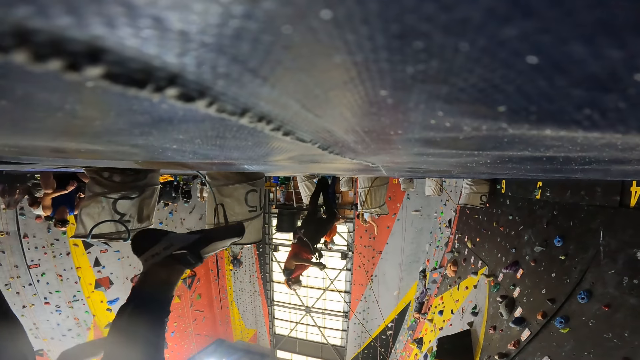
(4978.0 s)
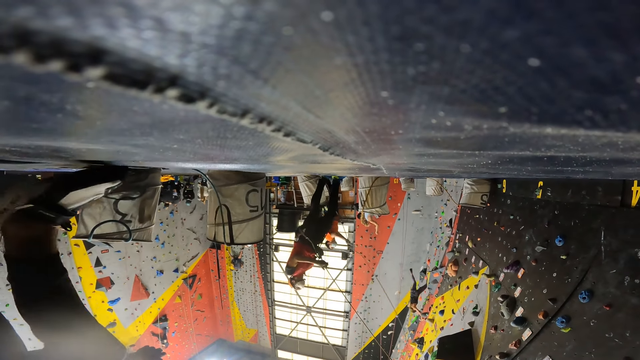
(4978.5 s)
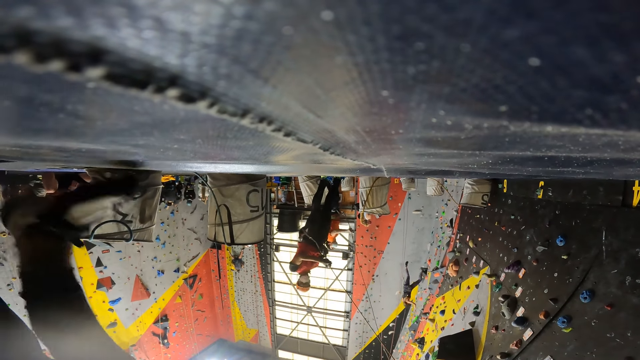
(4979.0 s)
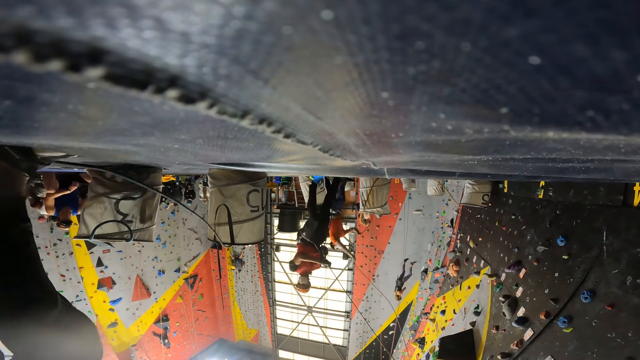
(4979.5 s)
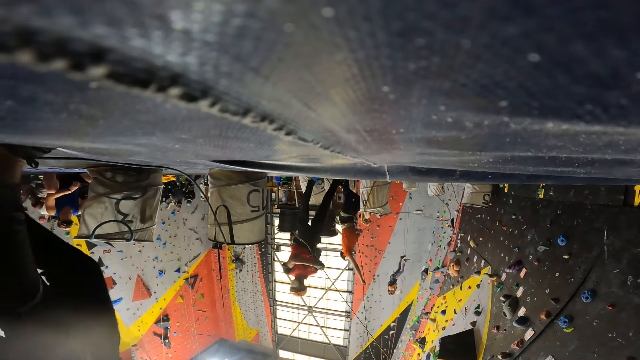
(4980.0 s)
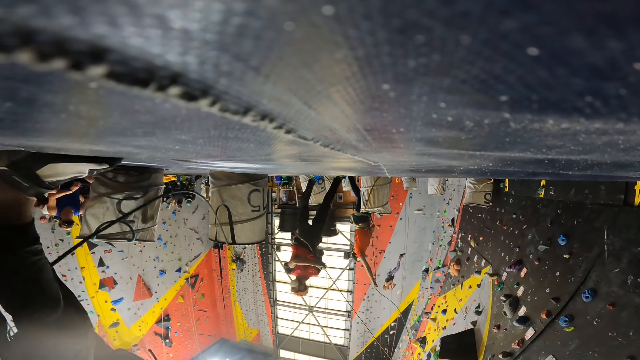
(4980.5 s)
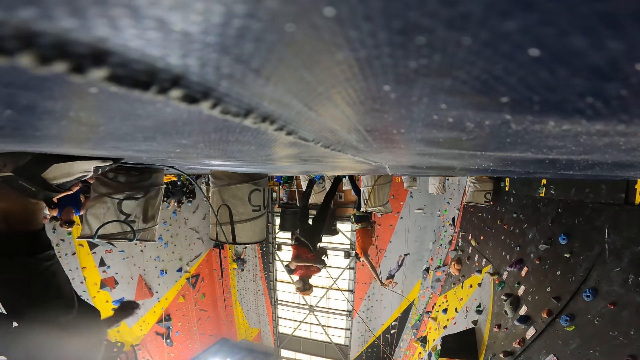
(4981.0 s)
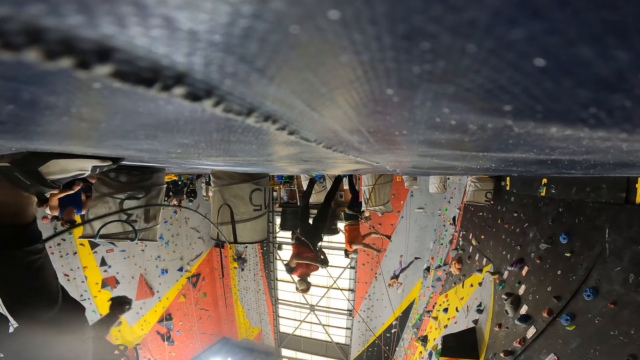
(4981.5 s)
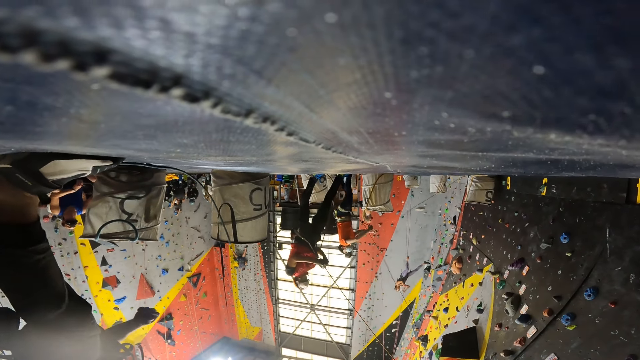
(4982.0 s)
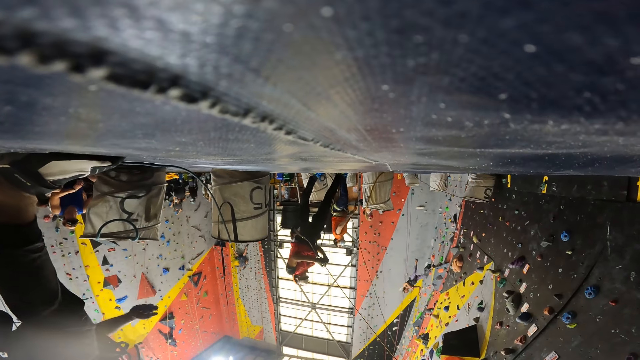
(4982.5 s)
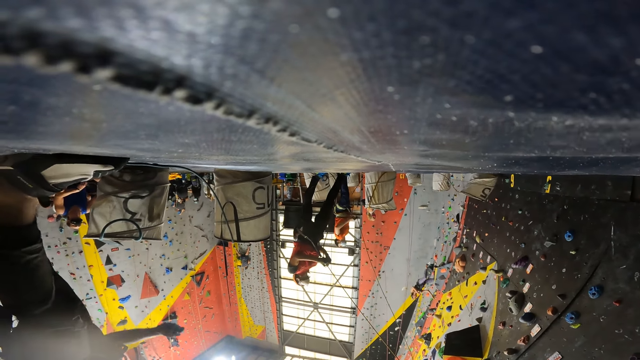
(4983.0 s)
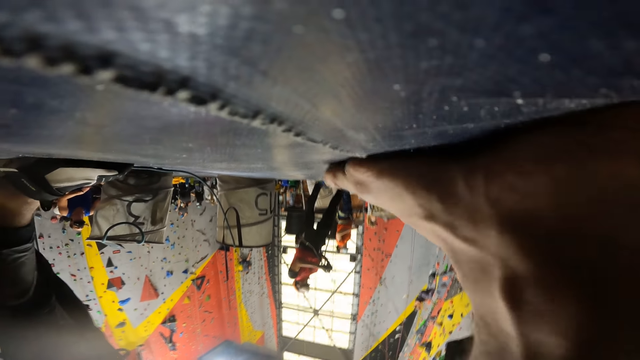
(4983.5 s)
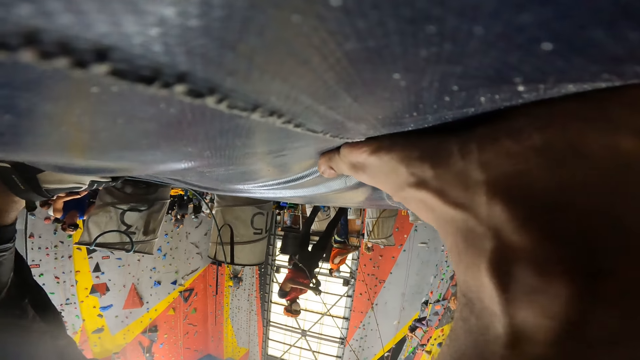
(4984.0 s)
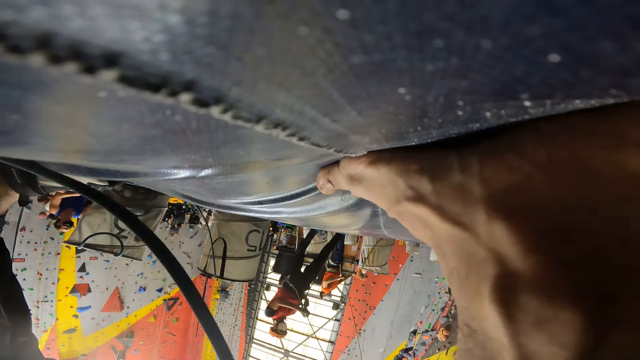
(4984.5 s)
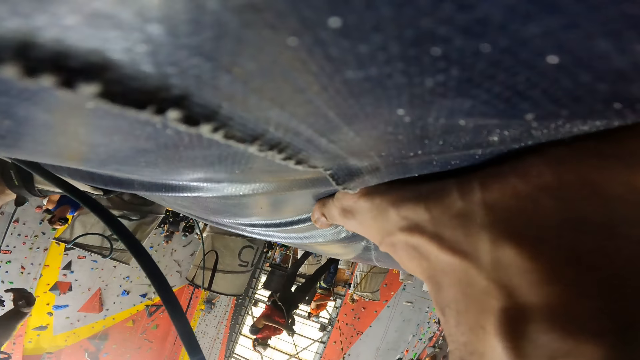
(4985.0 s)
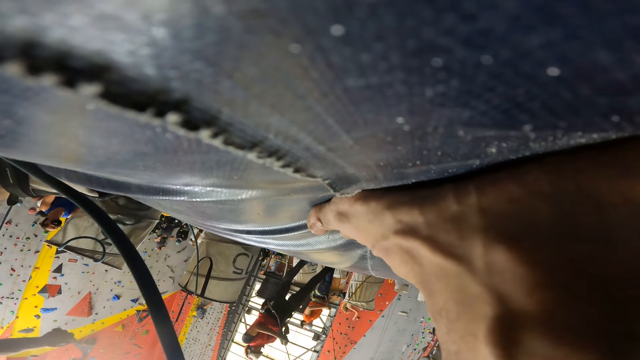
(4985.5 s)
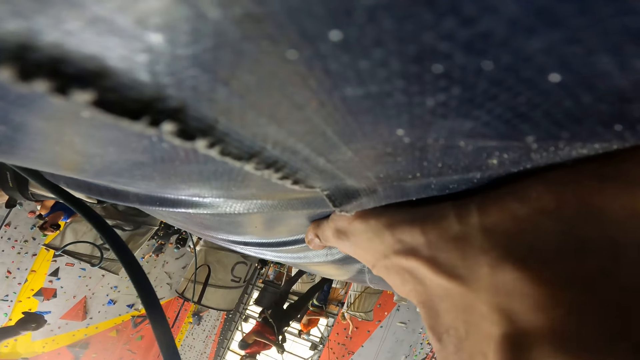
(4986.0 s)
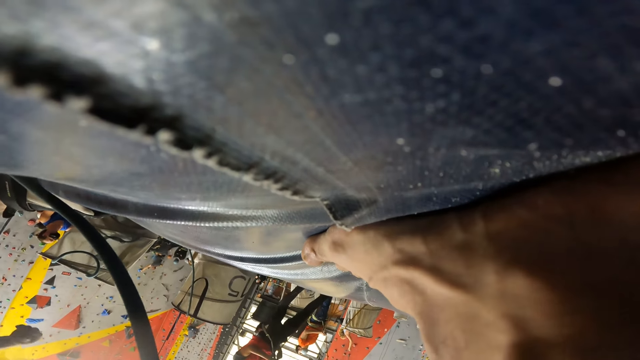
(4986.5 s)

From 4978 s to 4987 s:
The camera wearer looks at the climbing wall game.

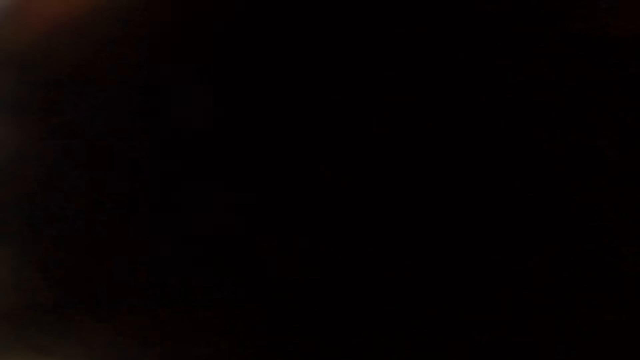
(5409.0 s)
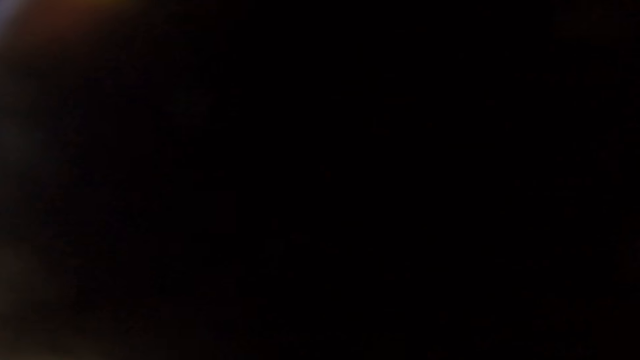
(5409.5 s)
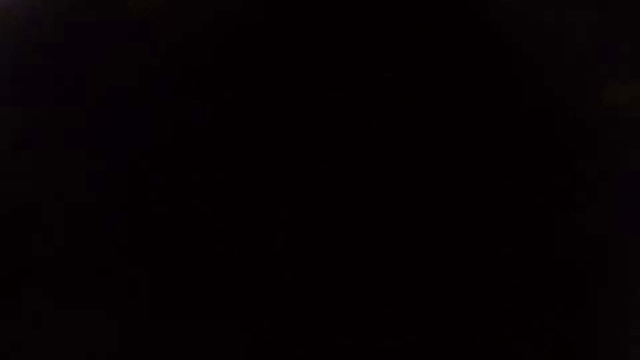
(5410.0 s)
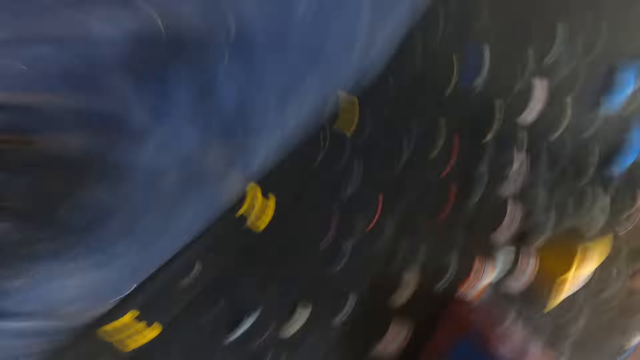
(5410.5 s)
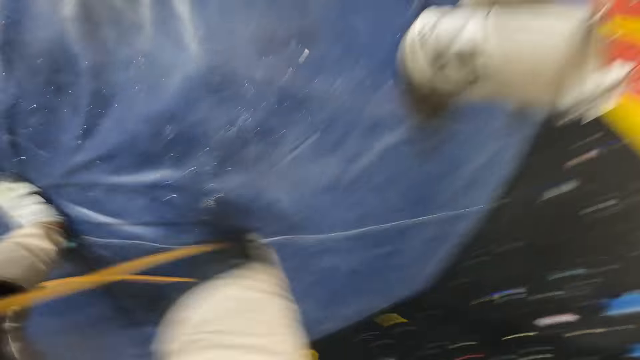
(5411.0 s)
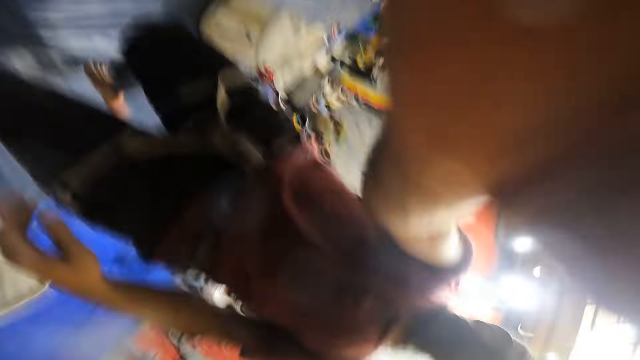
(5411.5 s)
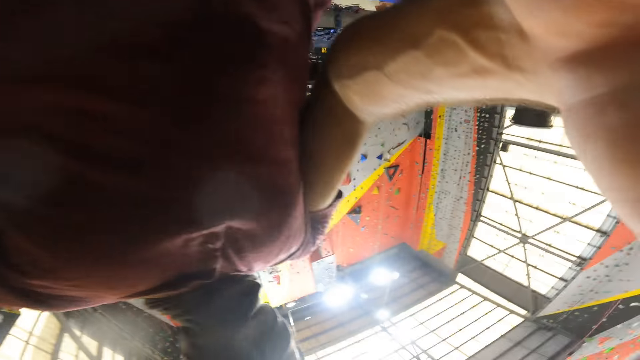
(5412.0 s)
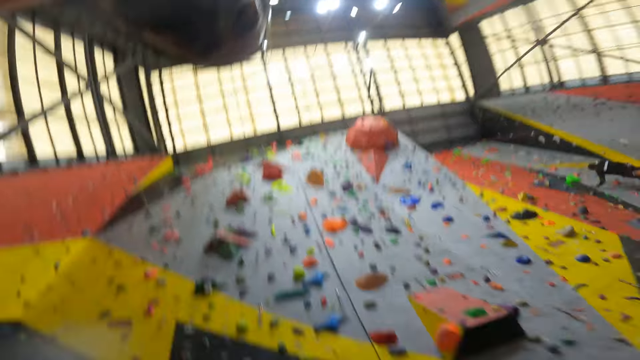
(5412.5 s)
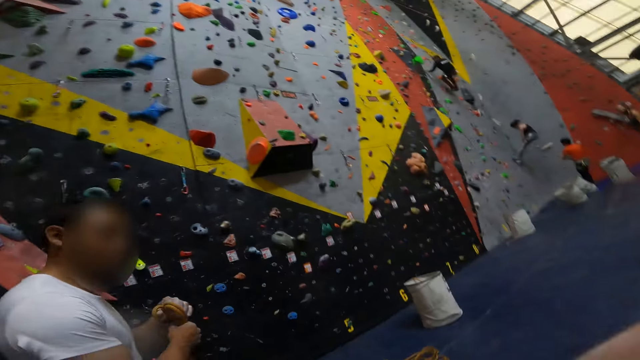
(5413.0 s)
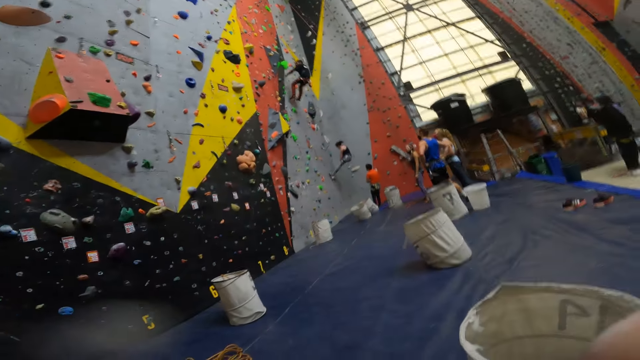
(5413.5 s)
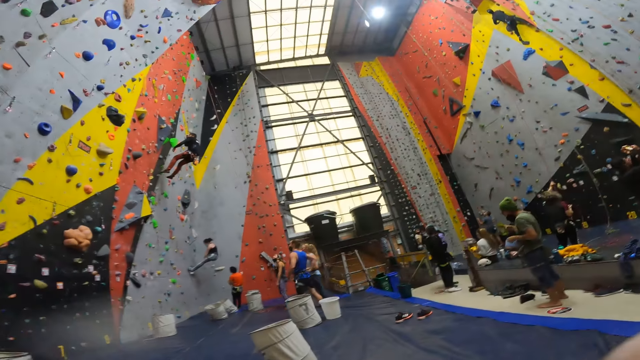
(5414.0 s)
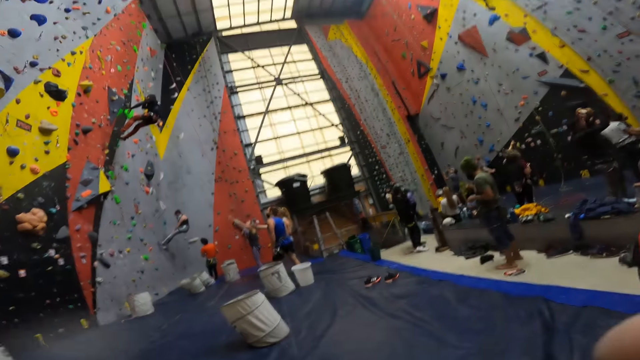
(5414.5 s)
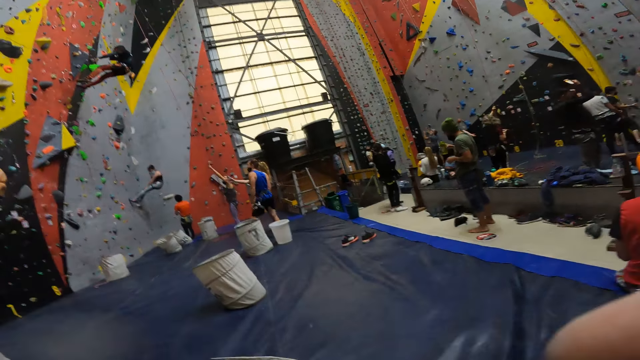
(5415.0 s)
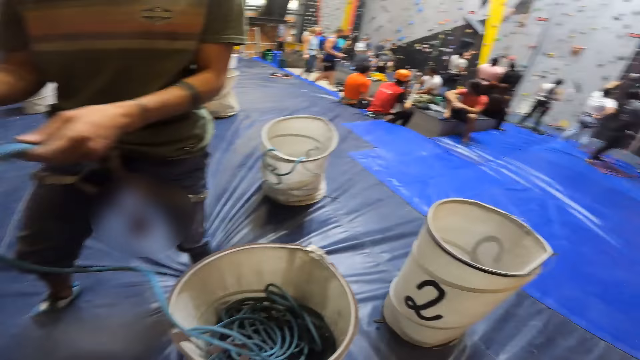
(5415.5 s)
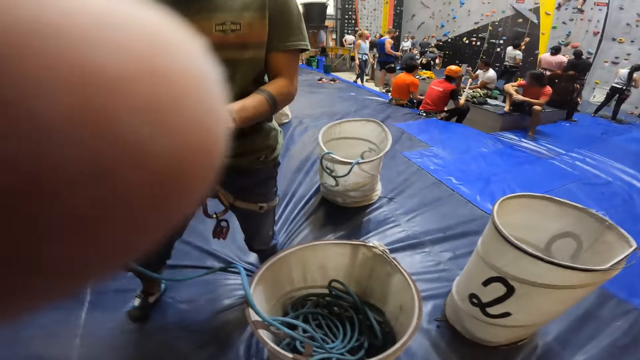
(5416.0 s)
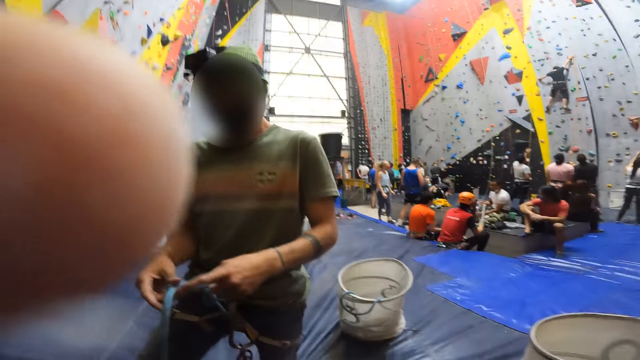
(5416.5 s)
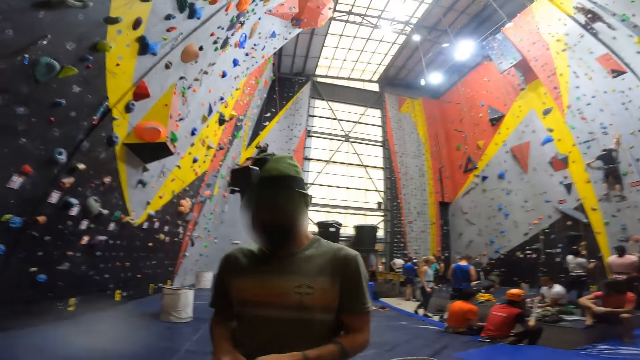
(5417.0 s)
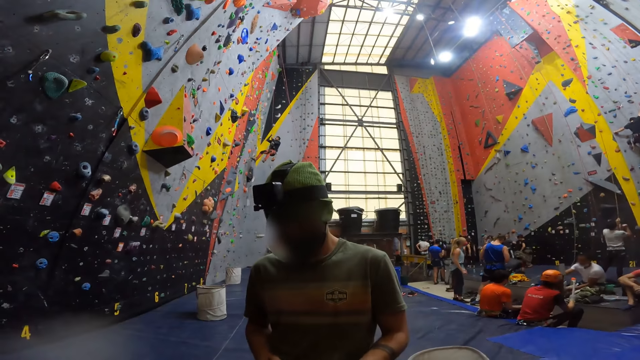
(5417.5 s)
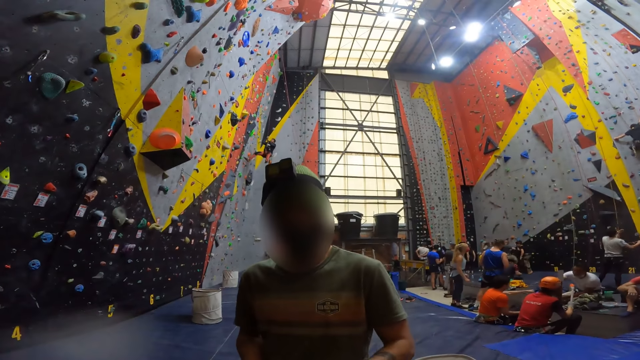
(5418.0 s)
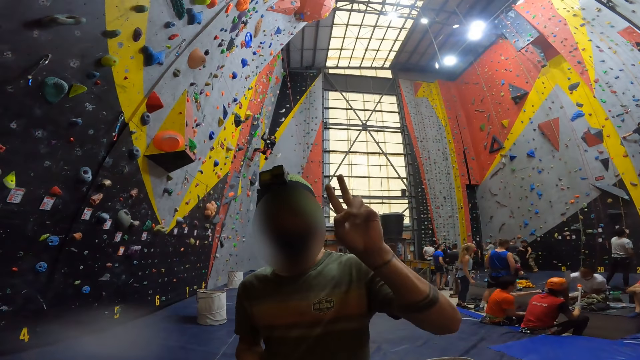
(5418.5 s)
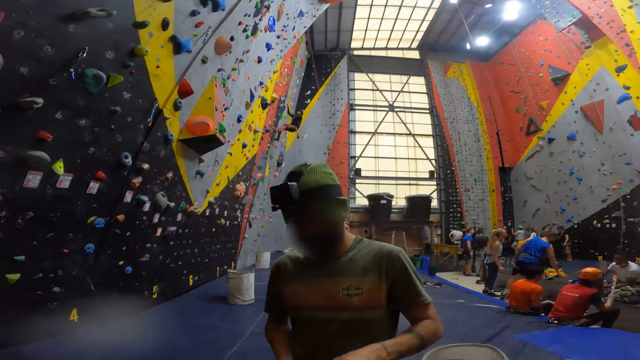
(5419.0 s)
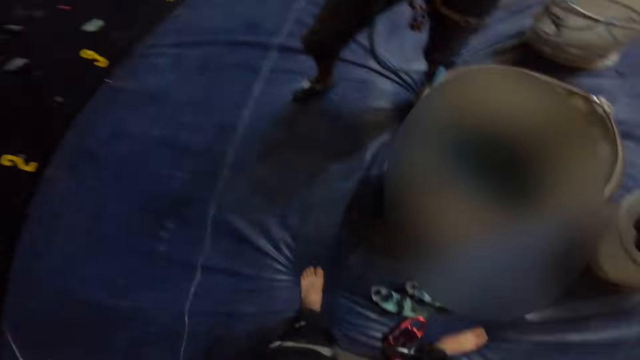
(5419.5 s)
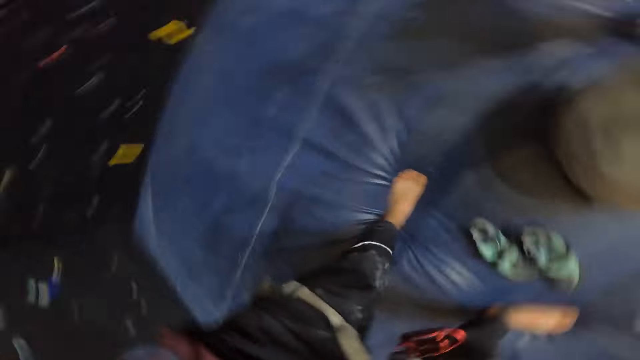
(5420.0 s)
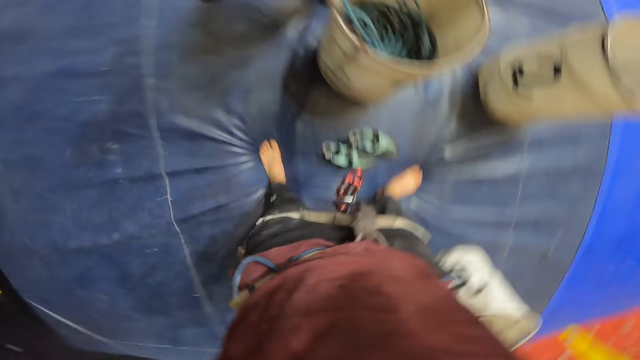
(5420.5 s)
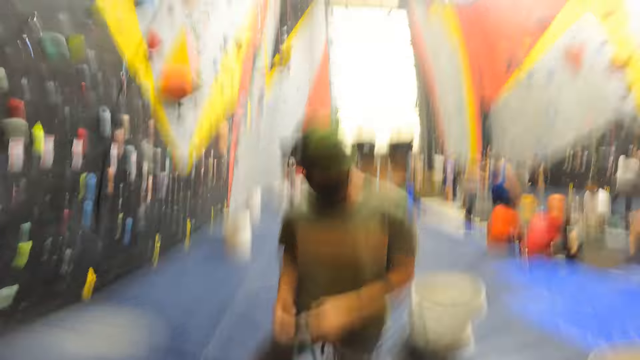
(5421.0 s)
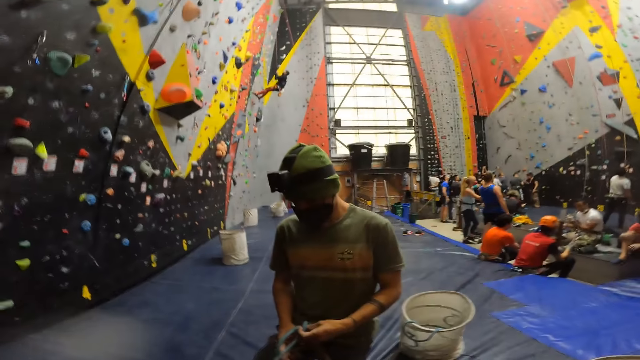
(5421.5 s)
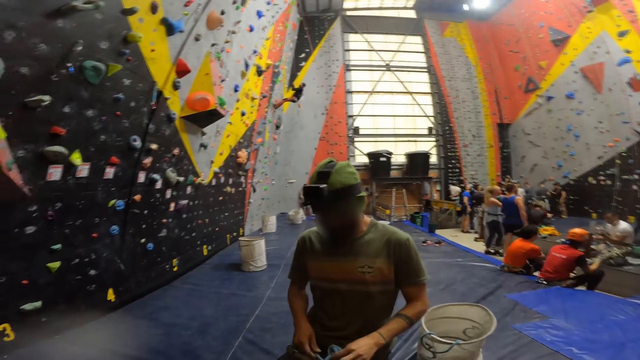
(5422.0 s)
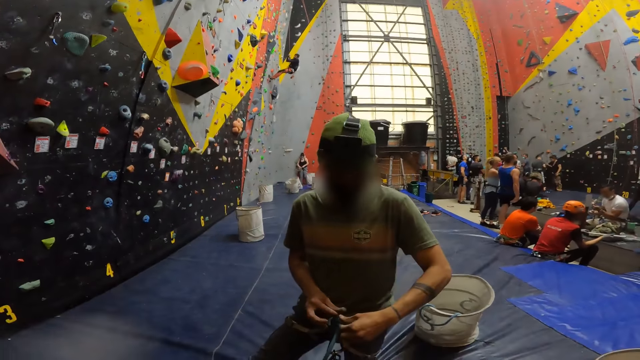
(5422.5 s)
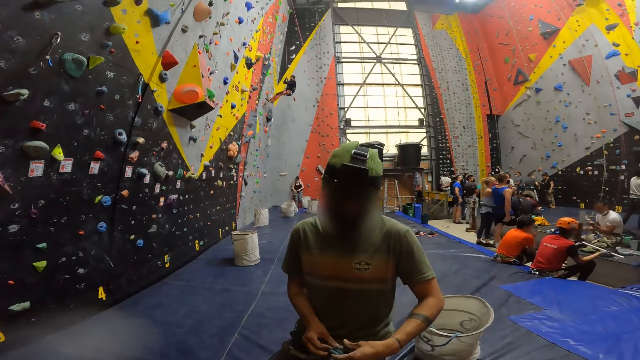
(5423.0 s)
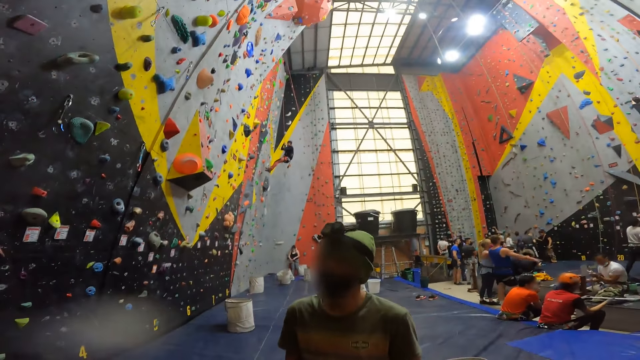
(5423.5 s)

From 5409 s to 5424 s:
The camera wearer picks up a head camera from the floor. He looks around. He looks at his head camera. He looks around a room. He adjusts the camera. A person holds a rope. The camera wearer converses with the person. He fixes the camera. He looks down. The person unties the rope.
